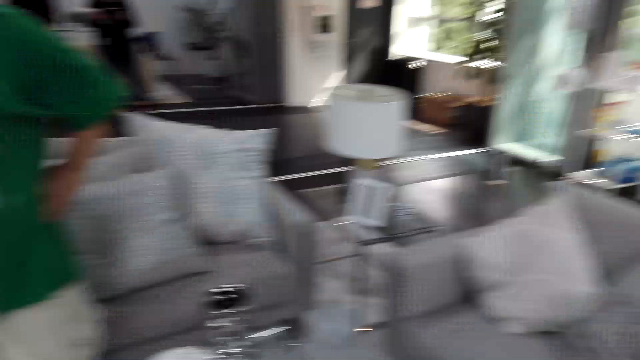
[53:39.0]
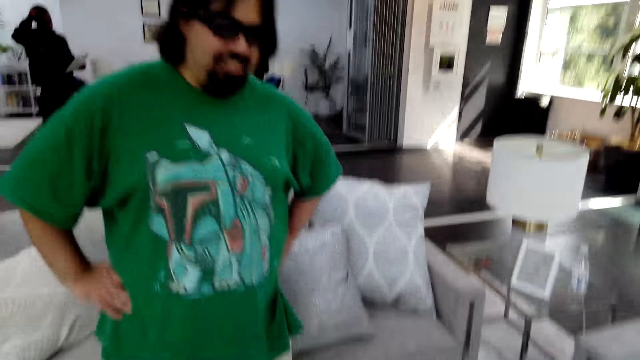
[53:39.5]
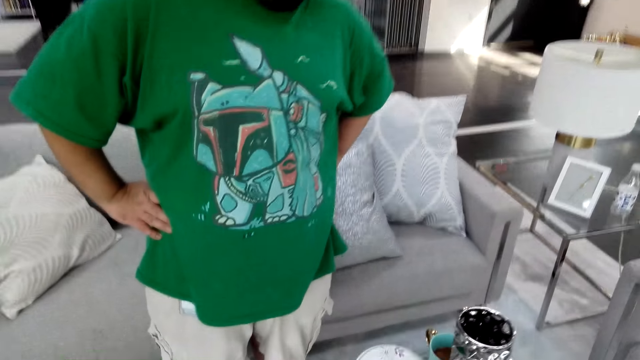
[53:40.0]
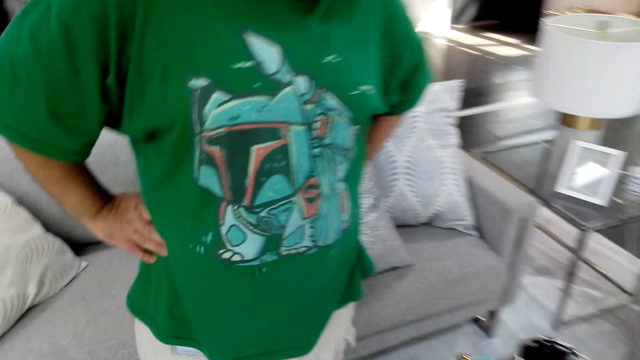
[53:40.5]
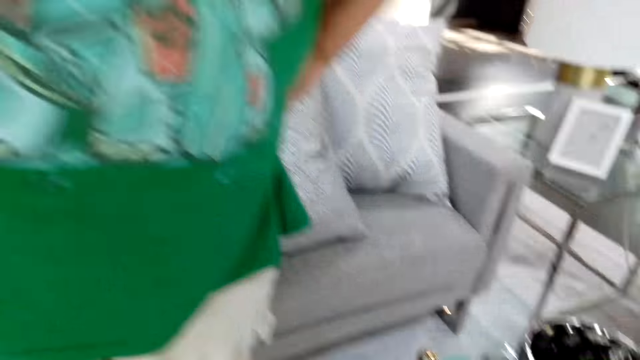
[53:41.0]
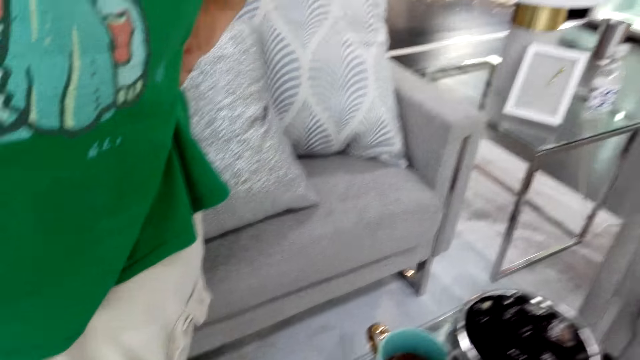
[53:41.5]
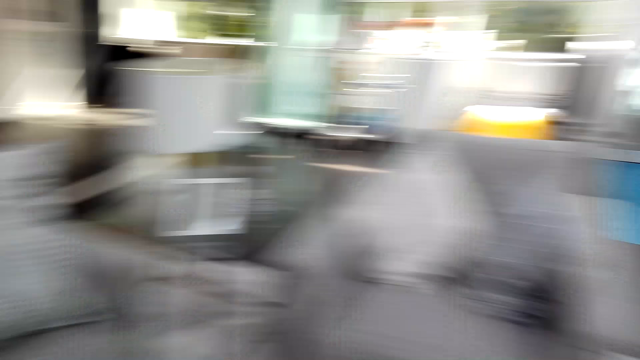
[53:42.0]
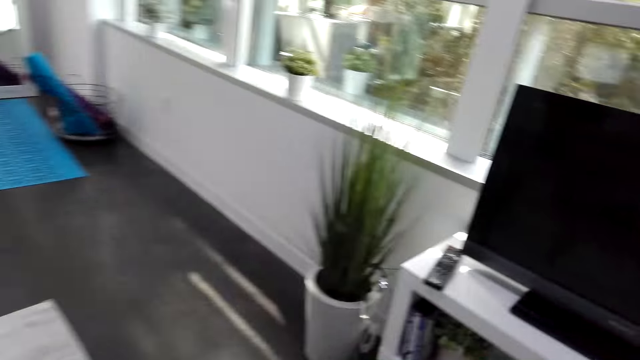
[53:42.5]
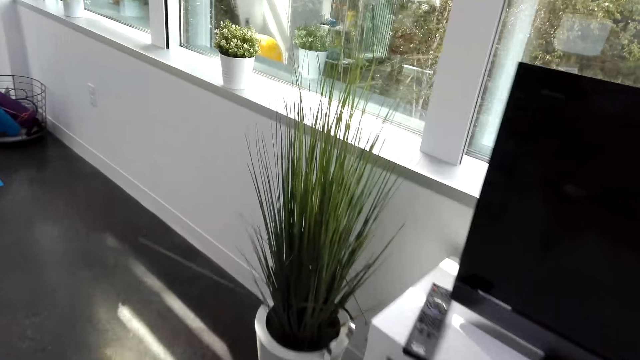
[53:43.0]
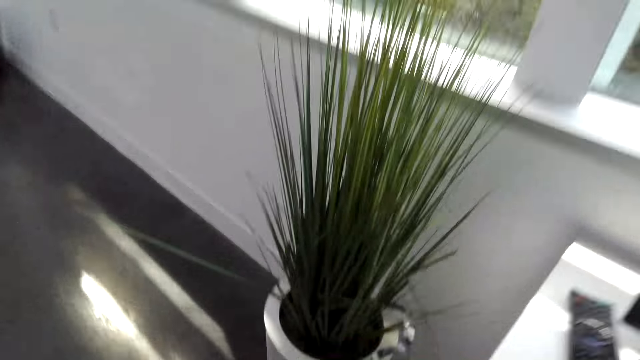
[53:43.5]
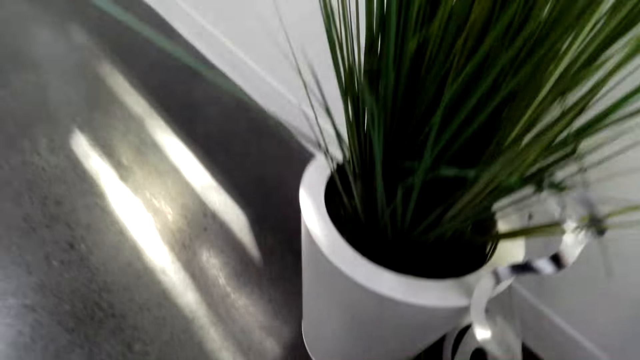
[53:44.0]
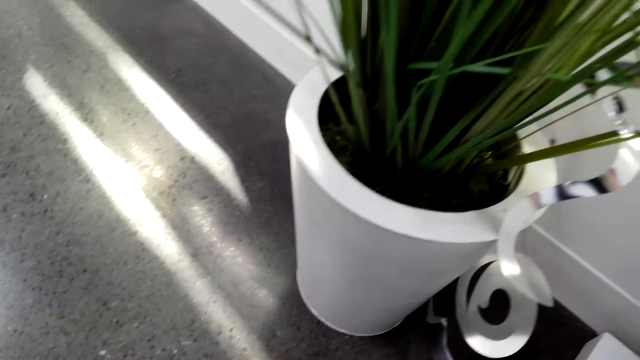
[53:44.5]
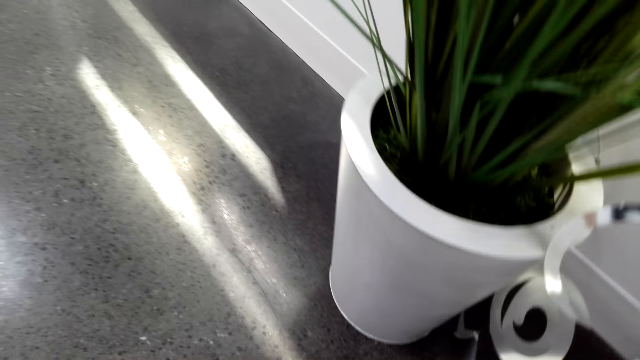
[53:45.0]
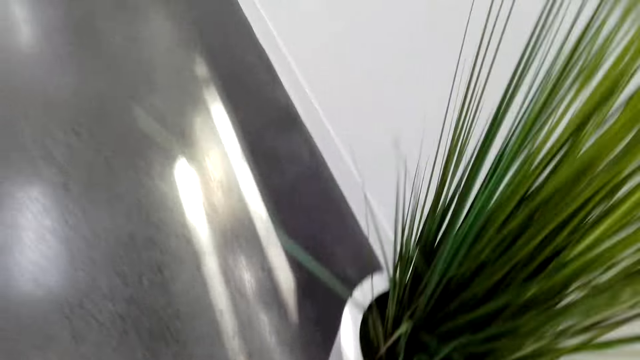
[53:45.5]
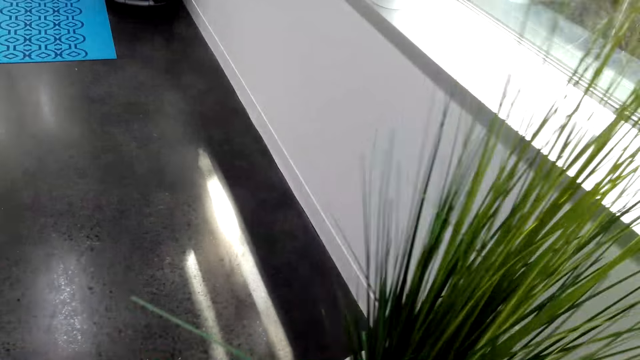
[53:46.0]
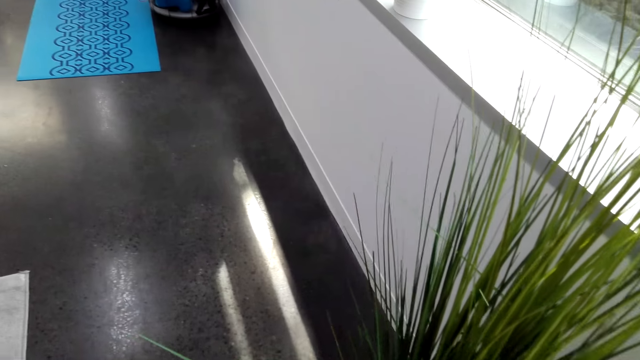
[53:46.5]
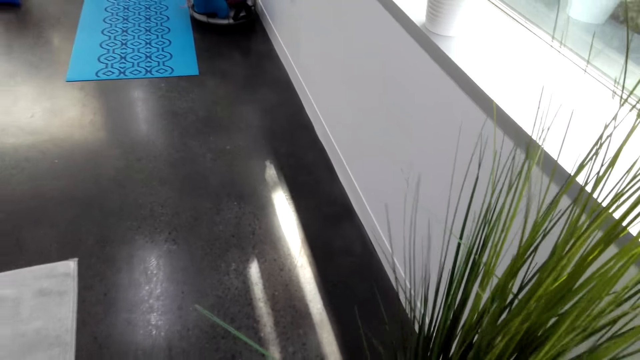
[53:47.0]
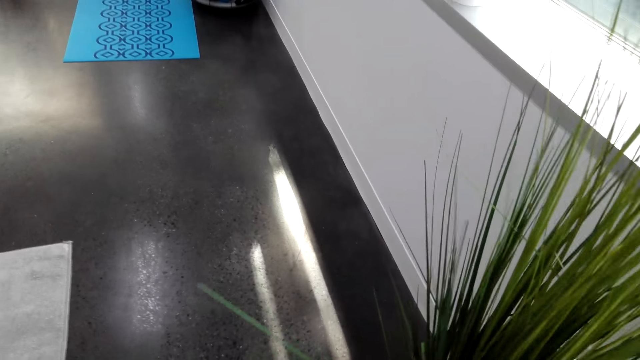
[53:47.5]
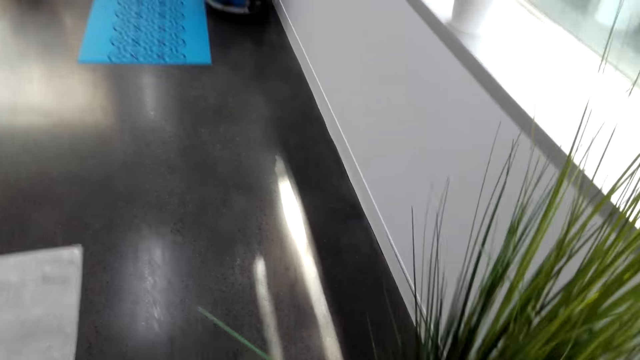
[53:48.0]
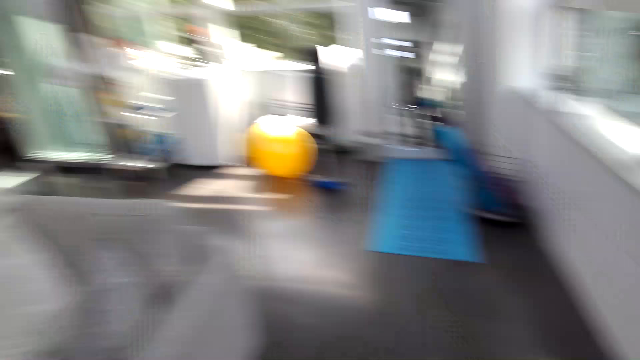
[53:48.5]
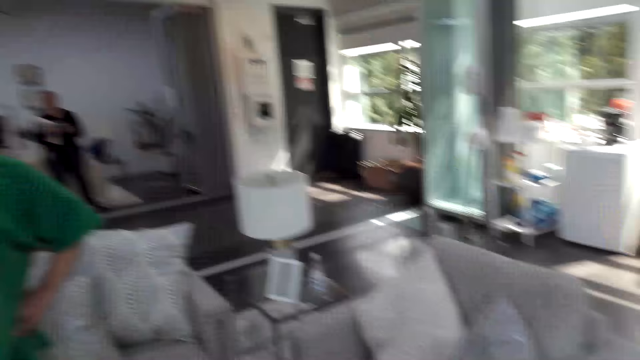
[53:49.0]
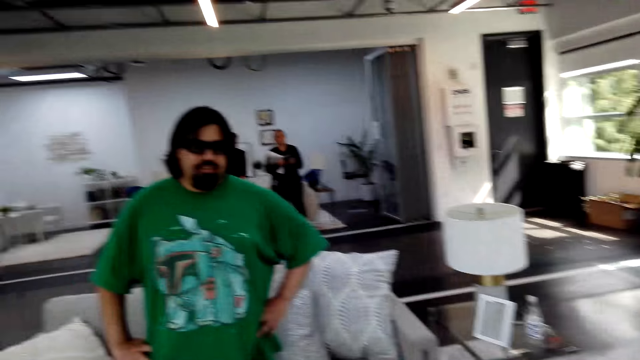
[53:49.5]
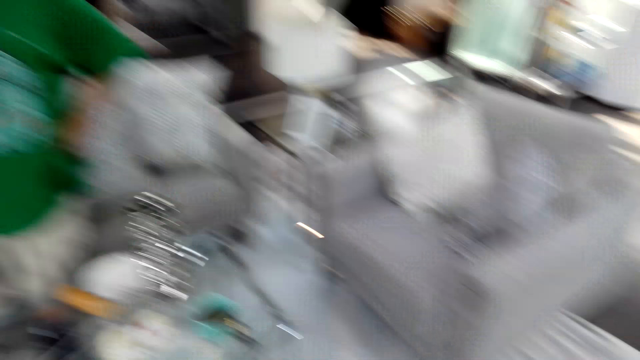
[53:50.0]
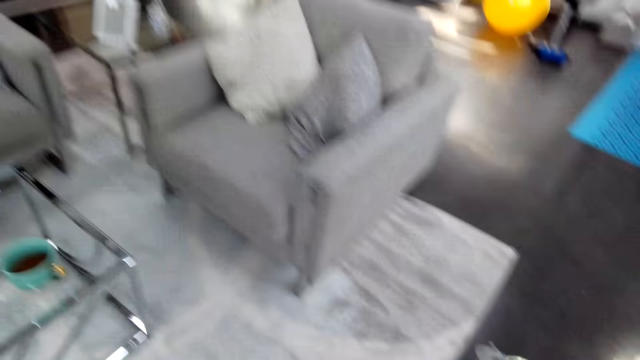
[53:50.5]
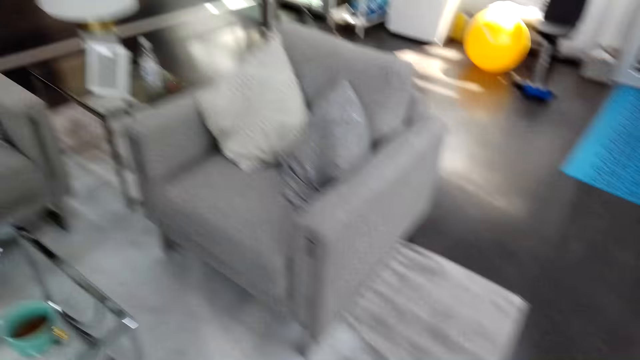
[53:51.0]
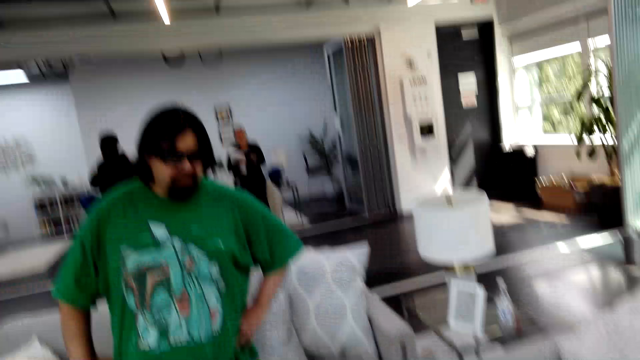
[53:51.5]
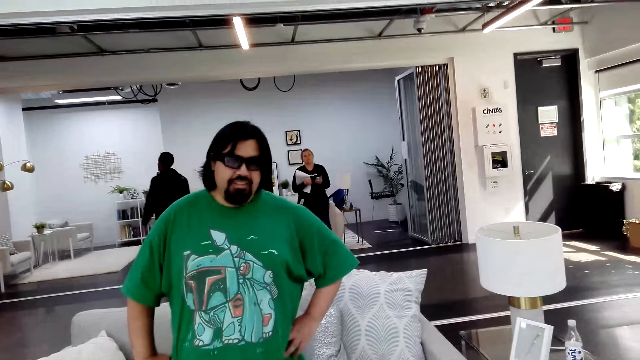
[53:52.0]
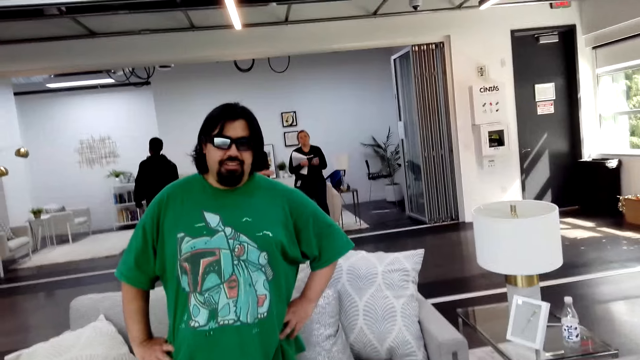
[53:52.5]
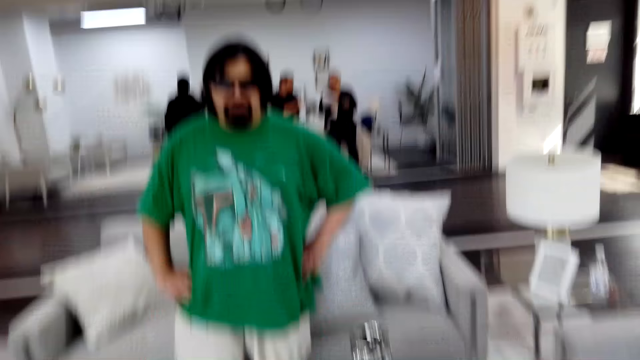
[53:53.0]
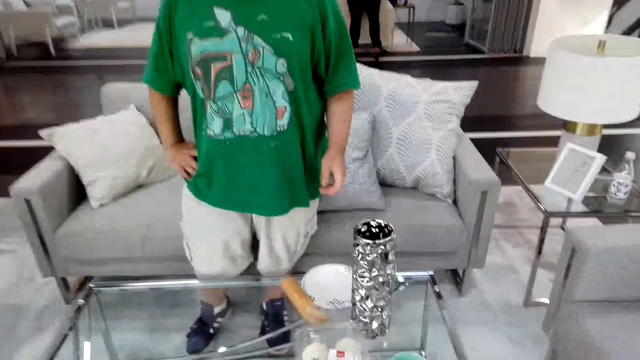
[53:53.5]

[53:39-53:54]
The camera wearer talks. The man laughs. The camera wearer walks. The man talks. The camera wearer talks. They talk with the man. The man talks. The camera wearer talks. The man talks.

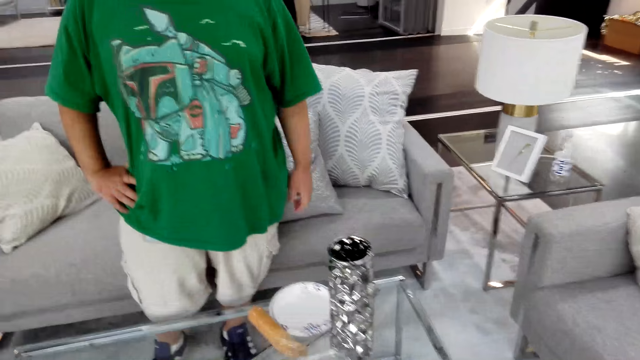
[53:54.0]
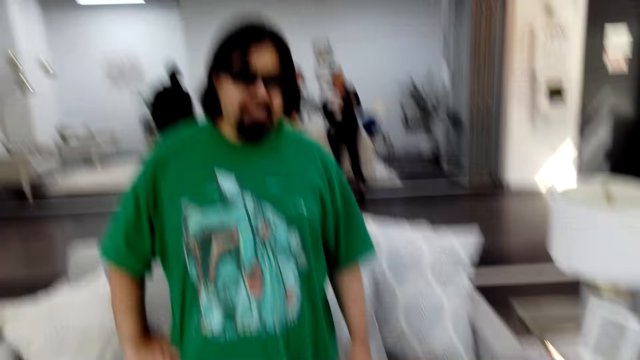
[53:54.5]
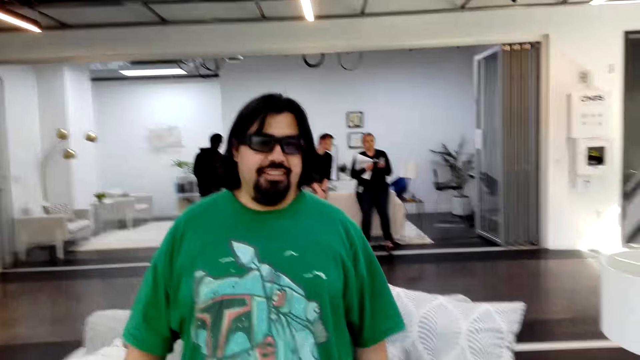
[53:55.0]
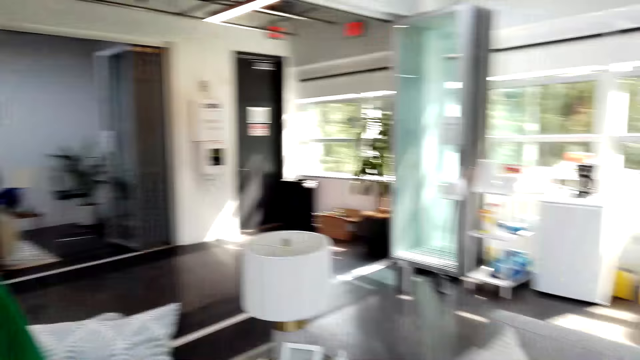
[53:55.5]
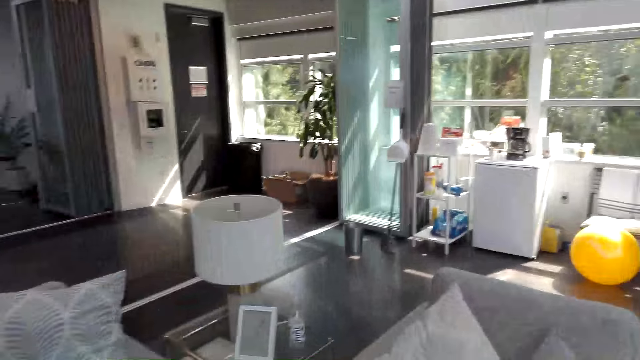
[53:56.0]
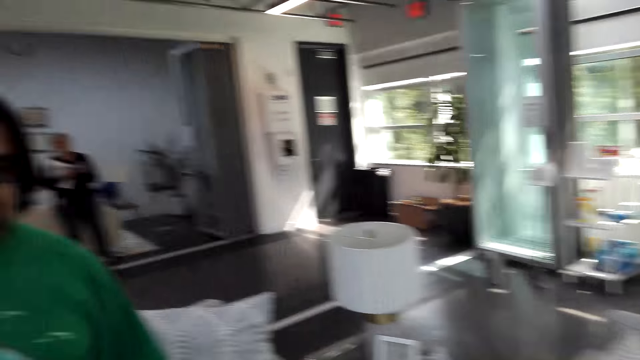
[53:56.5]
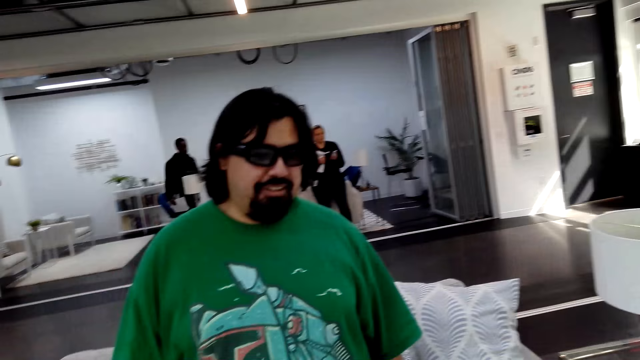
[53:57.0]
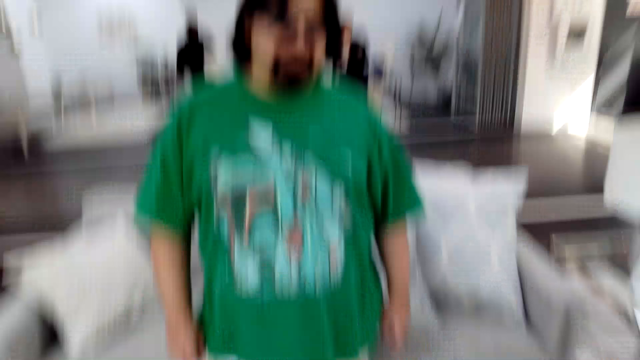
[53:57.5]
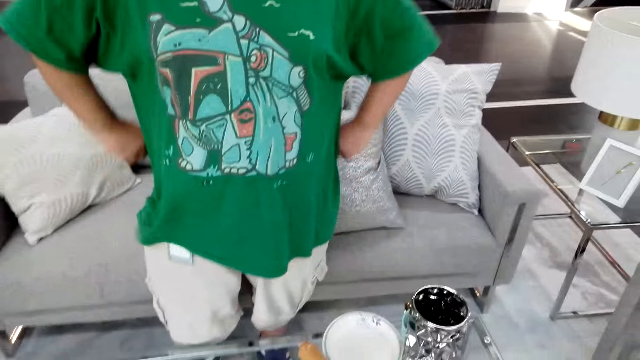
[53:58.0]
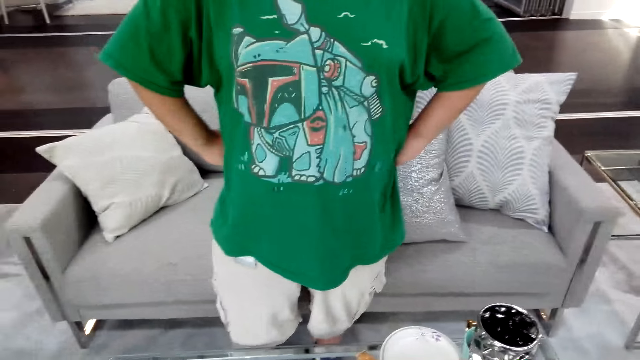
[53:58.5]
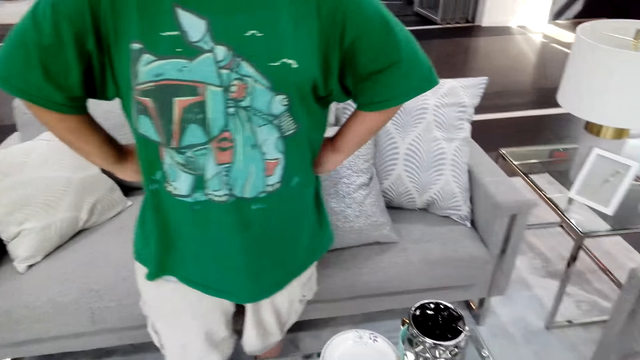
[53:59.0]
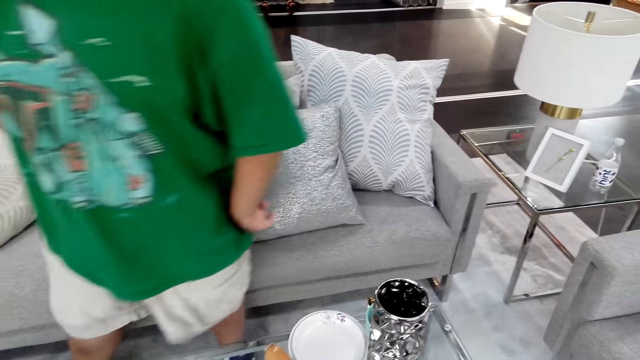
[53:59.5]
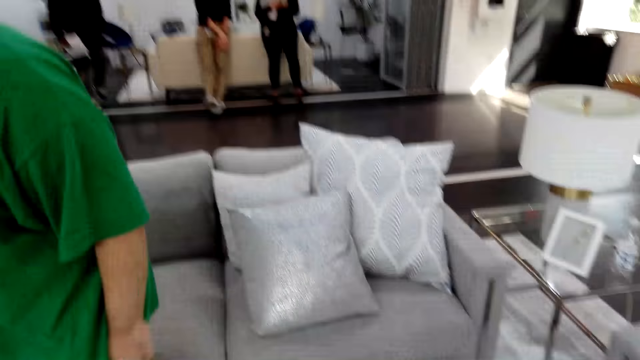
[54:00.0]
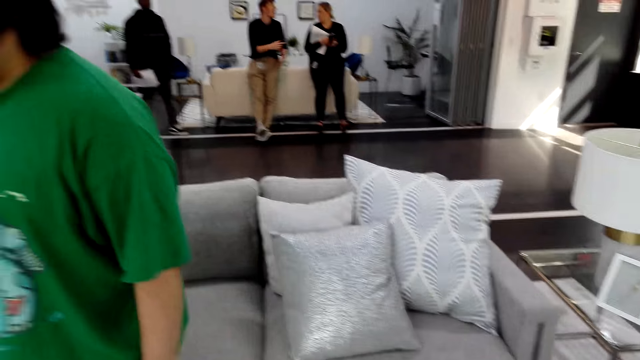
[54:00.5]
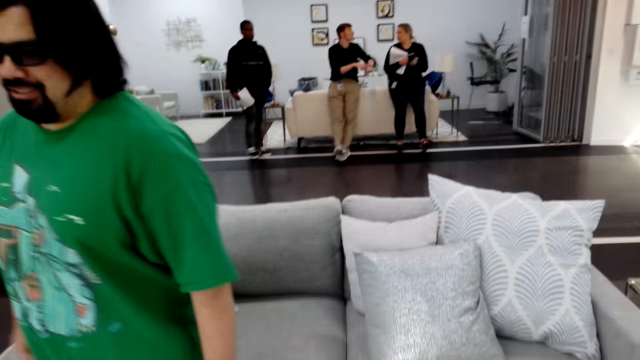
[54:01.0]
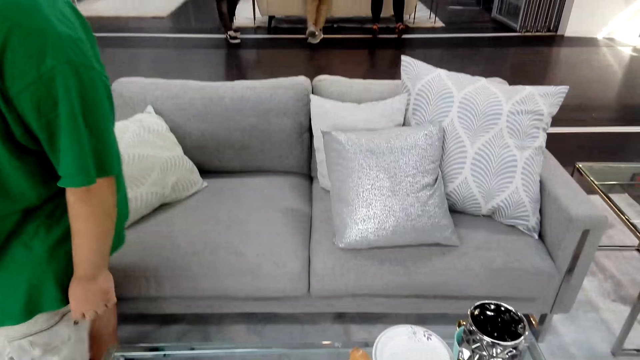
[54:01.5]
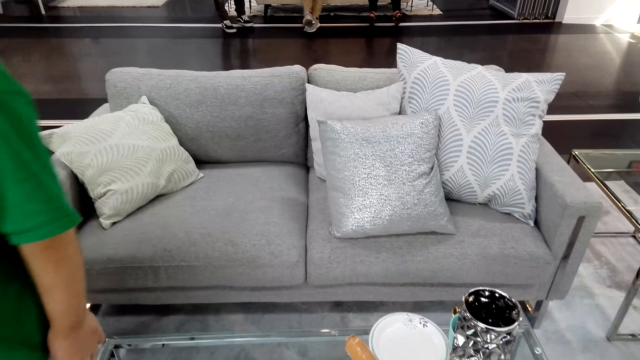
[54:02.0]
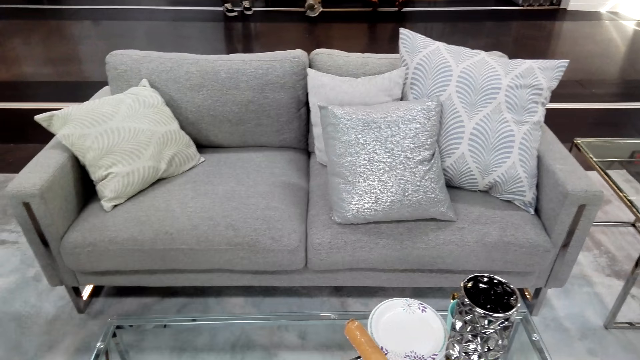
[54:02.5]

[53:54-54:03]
The camera wearer talks. The man talks. The camera wearer talks. The man laughs. The man walks. The man talks.
